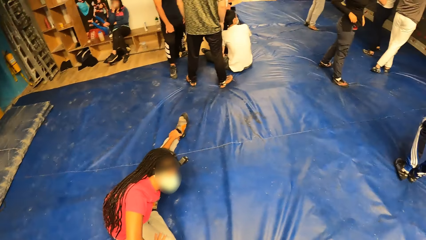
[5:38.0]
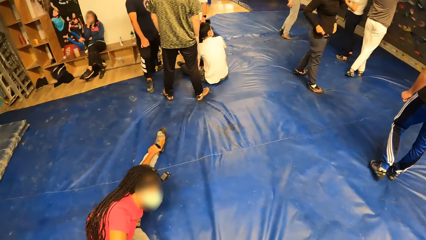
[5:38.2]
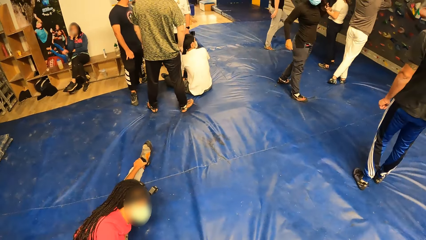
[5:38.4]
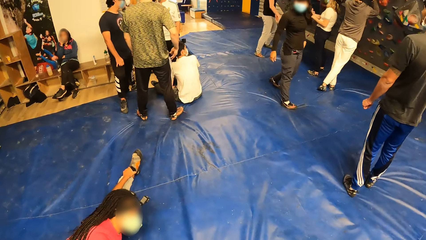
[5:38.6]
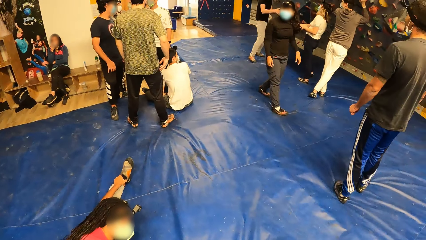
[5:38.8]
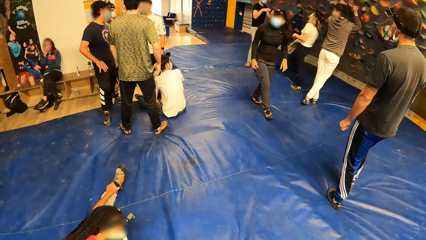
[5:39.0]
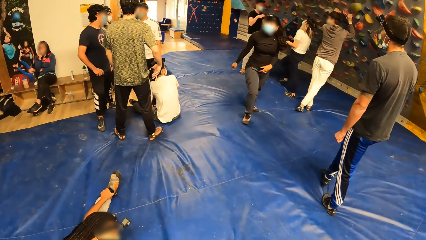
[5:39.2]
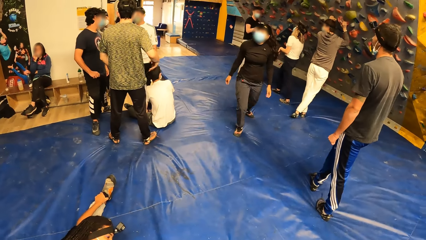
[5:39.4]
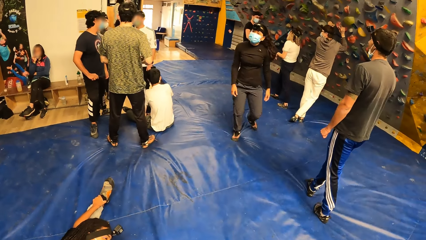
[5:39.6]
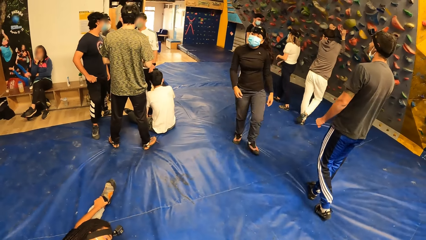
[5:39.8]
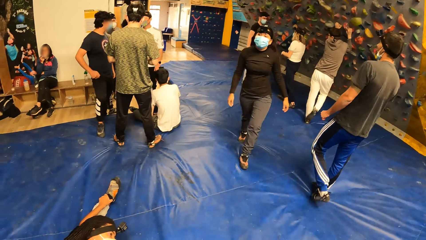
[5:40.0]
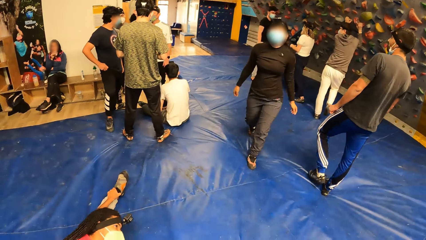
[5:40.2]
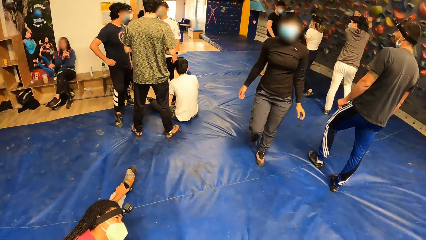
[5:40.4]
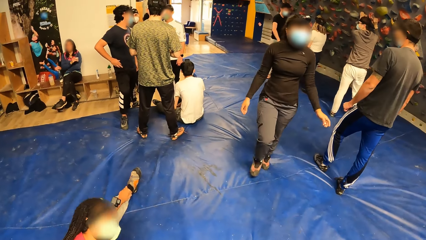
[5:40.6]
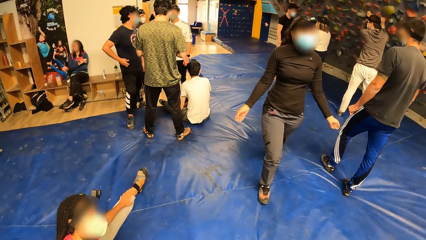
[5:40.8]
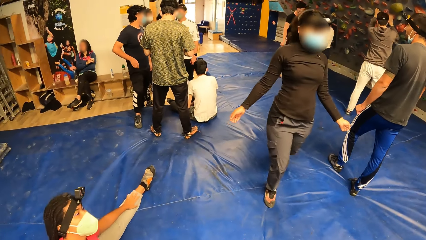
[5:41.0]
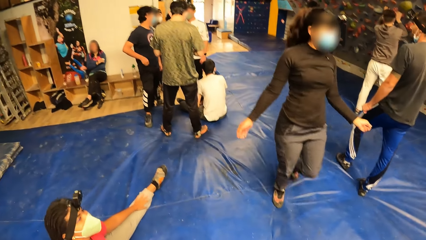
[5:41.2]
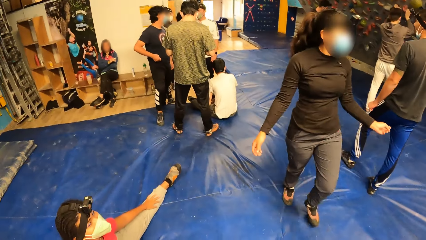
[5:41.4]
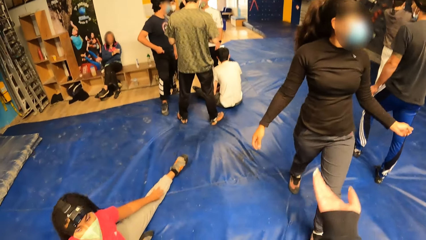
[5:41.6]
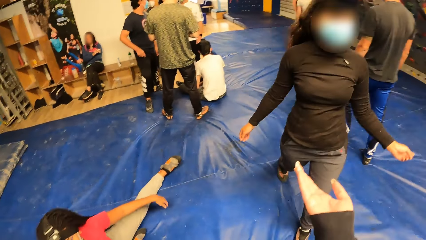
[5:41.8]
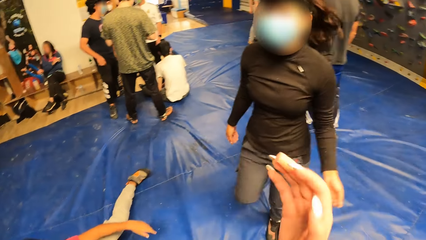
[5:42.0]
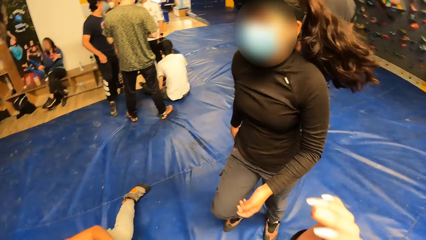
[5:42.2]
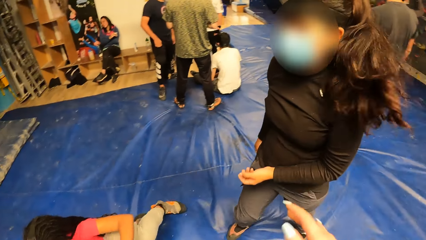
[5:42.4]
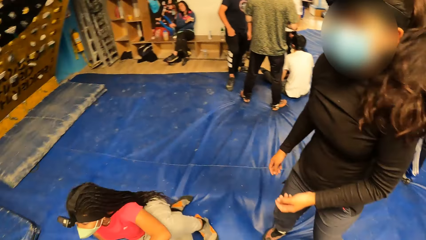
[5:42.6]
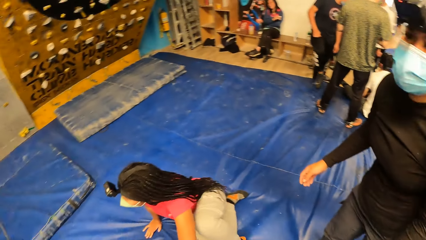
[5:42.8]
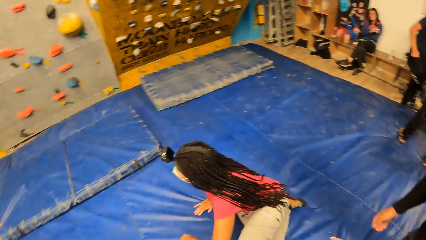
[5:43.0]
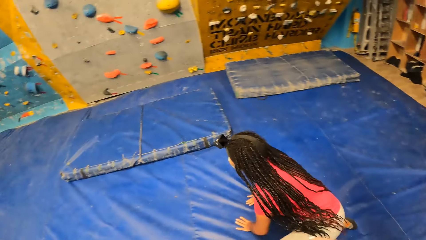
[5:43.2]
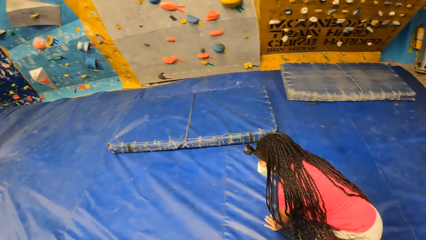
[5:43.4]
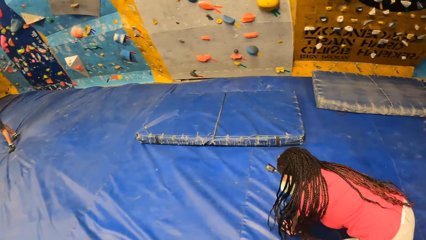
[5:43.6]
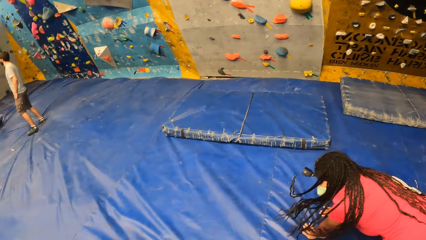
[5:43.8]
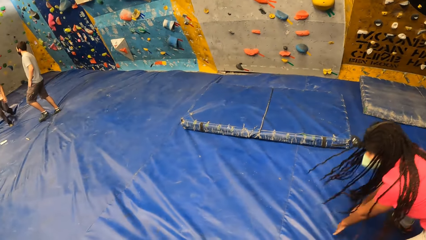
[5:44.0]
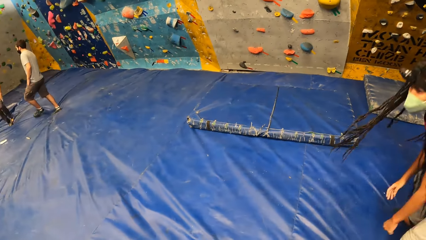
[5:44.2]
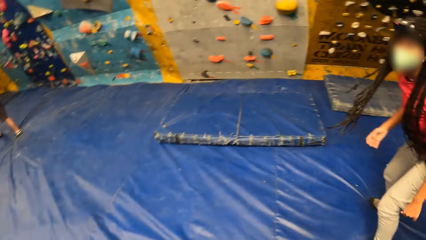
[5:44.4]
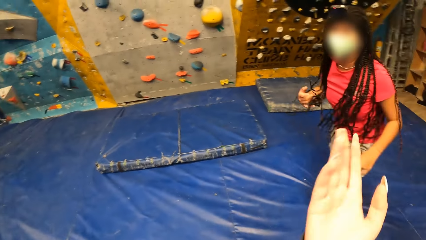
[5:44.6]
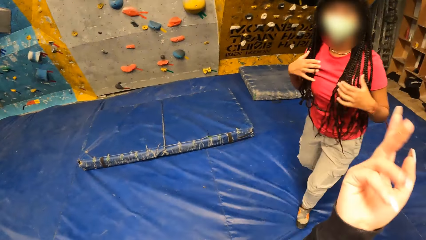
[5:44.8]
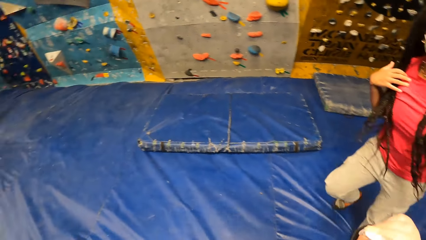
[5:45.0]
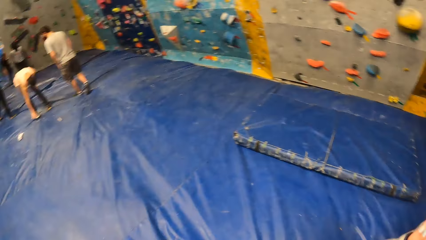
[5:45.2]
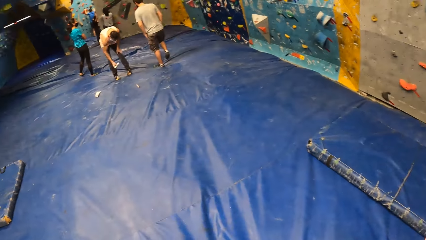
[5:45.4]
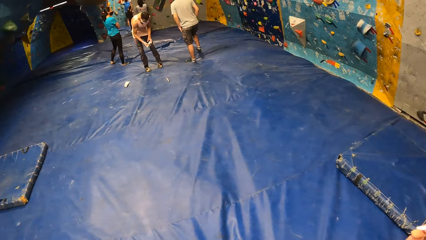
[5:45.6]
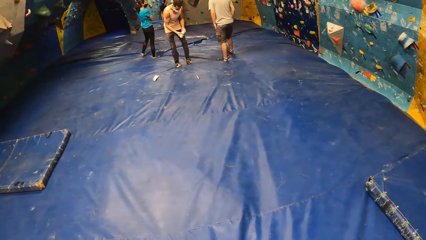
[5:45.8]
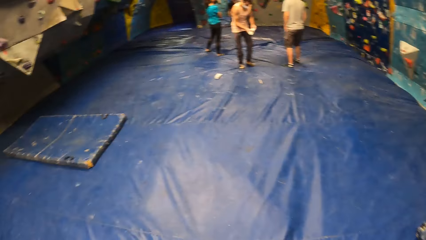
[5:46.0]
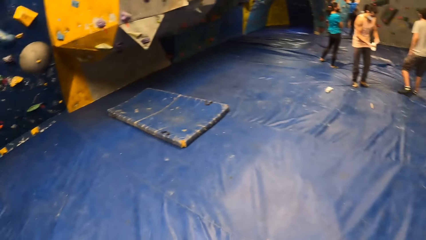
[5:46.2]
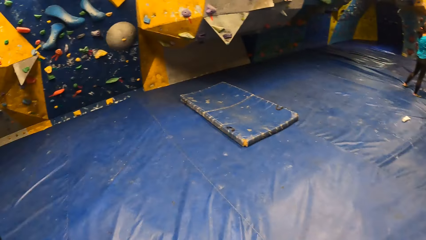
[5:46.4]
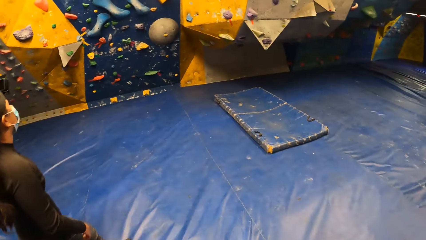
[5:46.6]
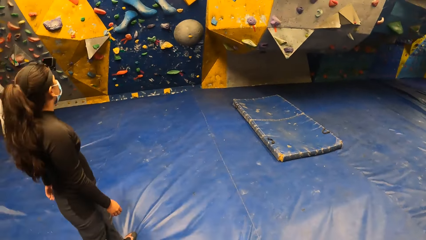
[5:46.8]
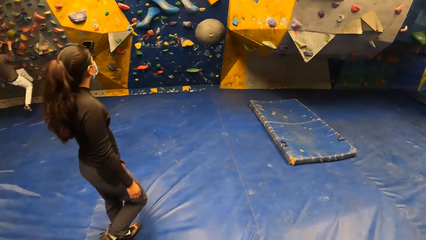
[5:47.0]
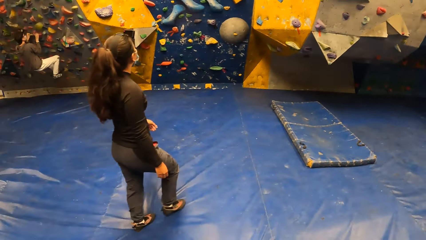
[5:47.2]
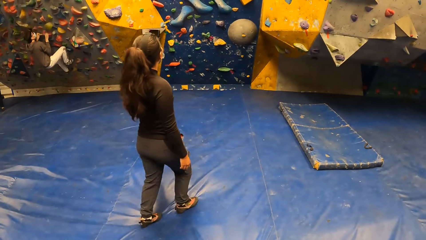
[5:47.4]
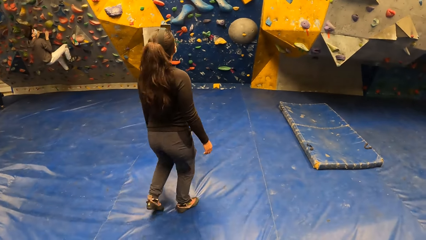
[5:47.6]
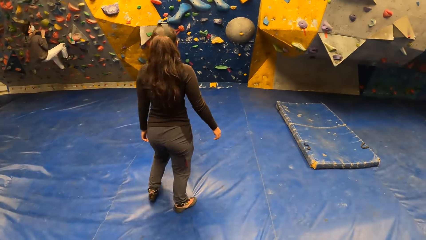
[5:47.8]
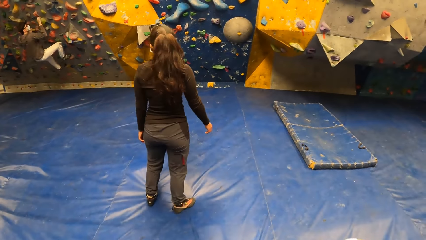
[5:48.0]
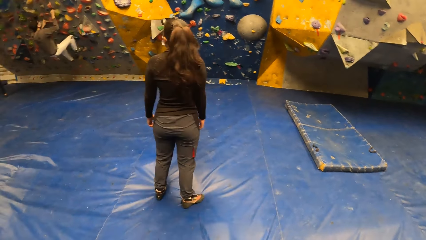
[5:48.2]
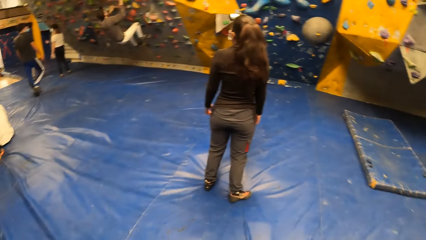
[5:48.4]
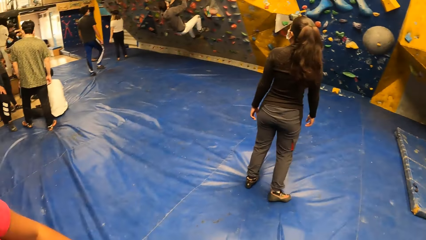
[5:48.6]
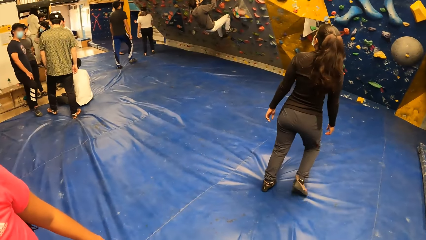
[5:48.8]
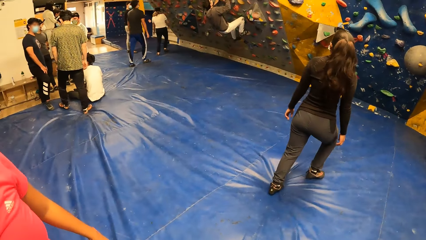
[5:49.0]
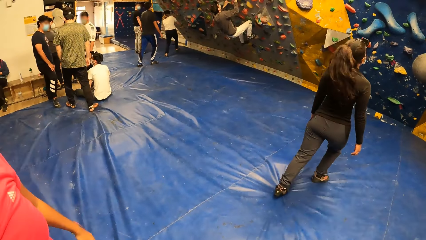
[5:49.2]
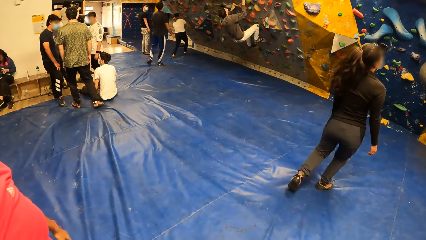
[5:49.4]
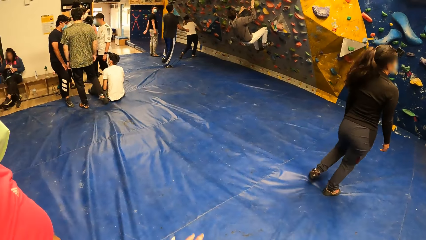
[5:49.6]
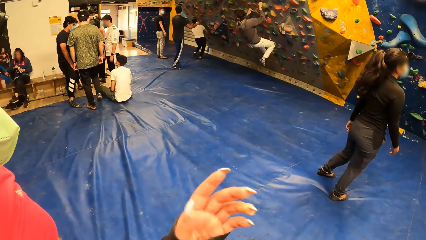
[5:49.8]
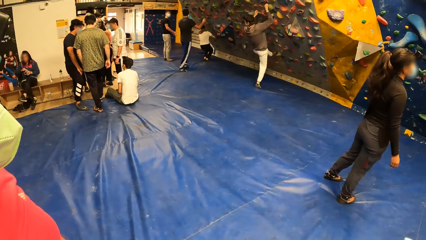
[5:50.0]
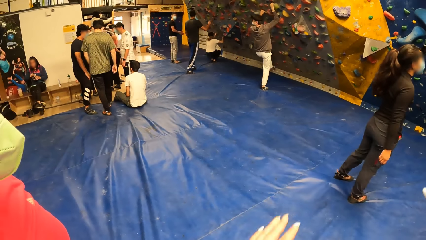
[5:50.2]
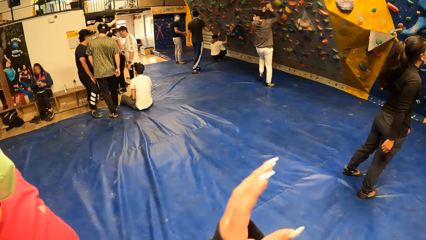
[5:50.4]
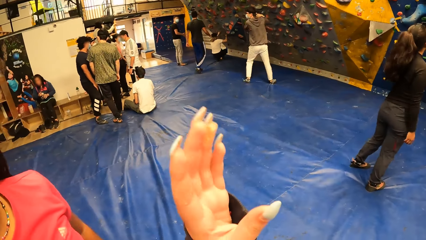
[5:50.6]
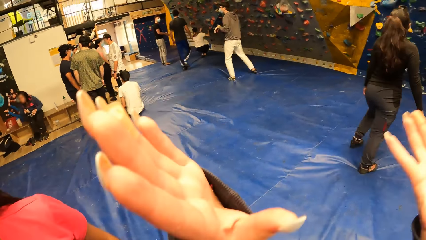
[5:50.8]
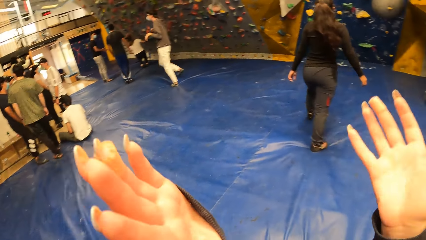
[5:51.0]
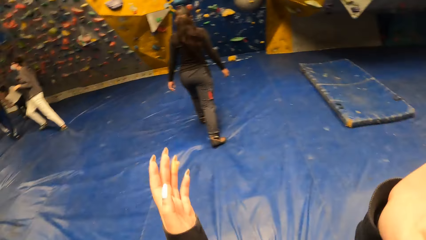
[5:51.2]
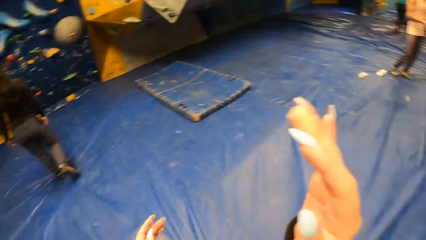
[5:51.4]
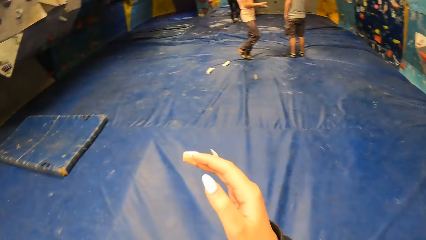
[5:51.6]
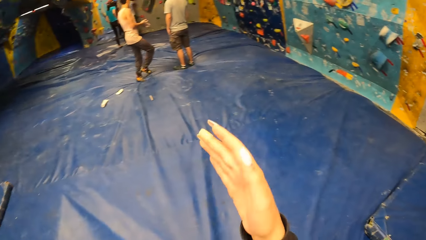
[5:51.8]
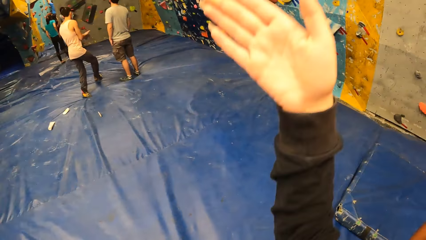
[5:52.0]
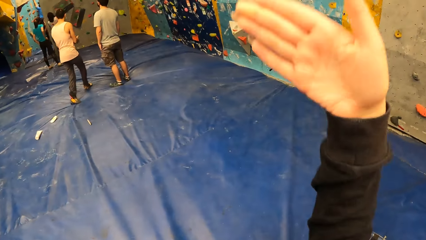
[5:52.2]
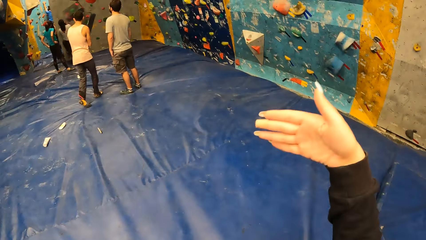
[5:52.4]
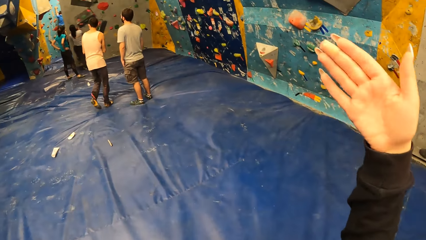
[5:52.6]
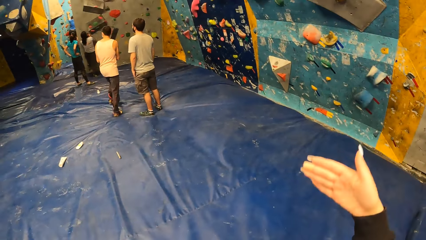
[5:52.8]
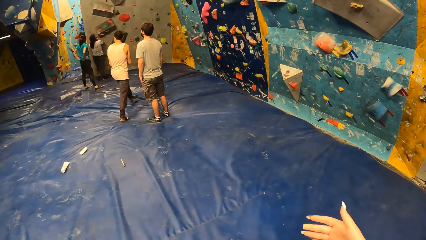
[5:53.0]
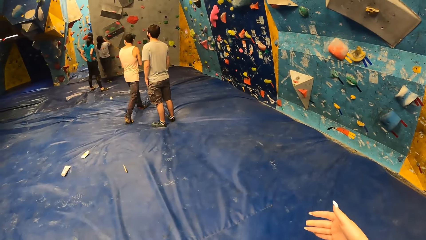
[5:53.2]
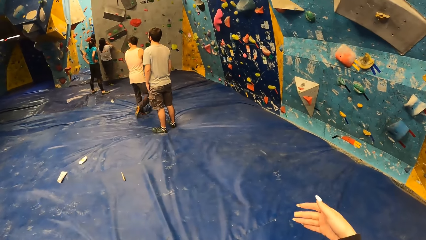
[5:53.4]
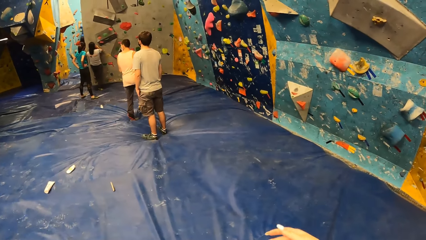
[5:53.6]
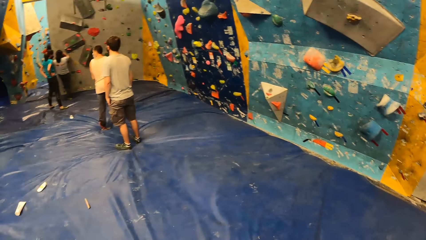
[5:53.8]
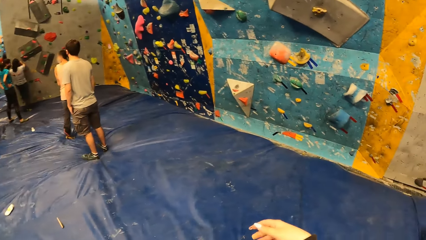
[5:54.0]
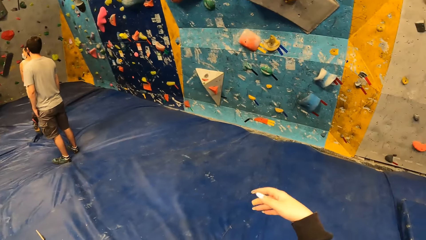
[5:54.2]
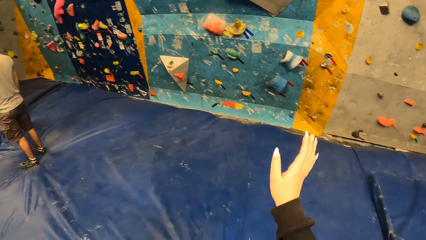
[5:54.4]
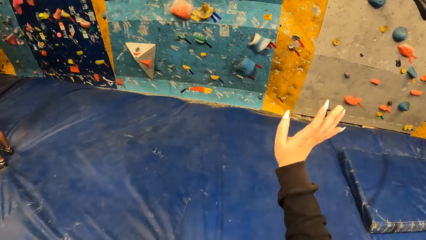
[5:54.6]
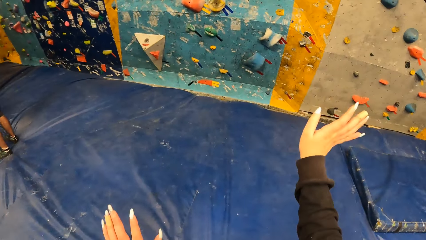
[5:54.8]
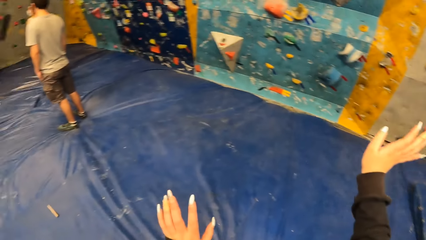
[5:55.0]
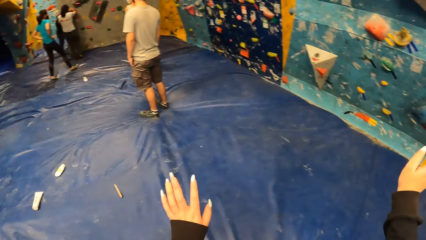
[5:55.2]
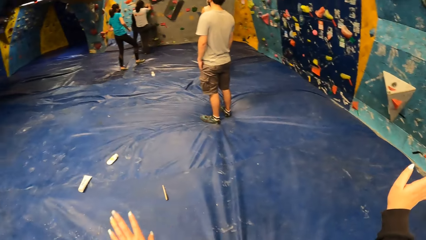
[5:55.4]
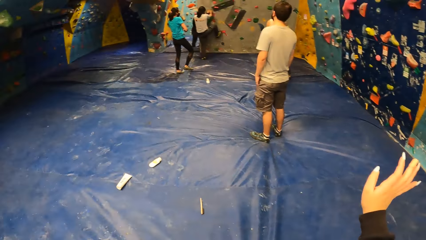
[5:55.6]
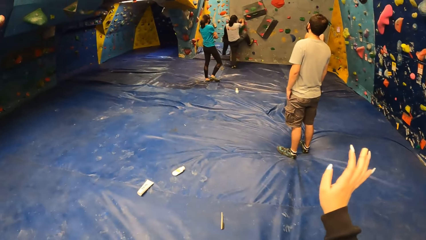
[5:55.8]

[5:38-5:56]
The camera wearer looks around the room. They talk with a person. A woman gets up from the floor. The camera wearer looks around the room and interacts with the woman.
